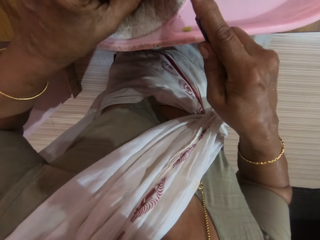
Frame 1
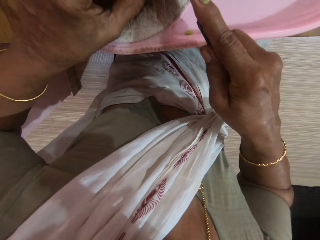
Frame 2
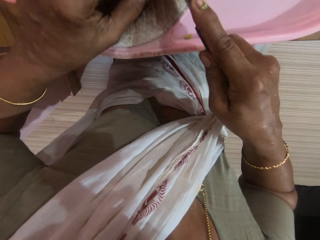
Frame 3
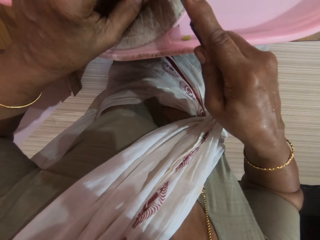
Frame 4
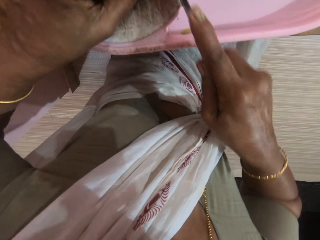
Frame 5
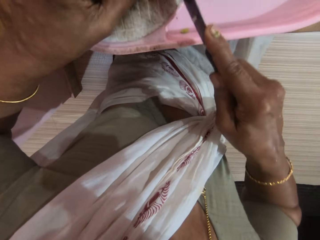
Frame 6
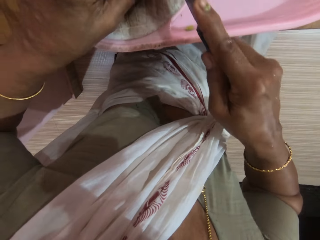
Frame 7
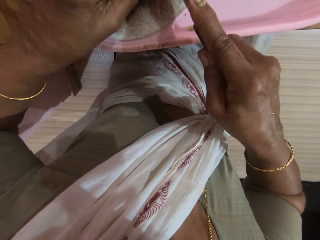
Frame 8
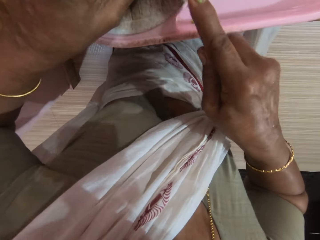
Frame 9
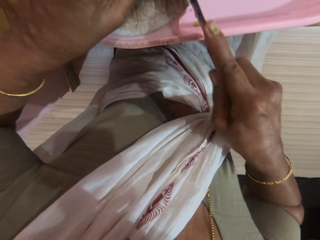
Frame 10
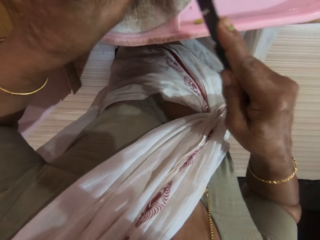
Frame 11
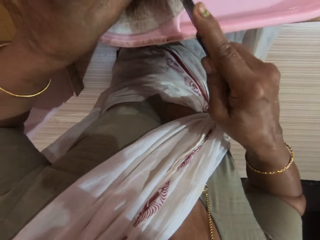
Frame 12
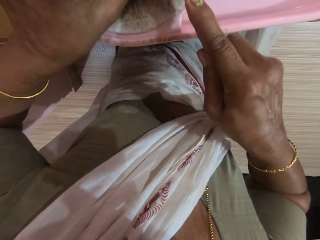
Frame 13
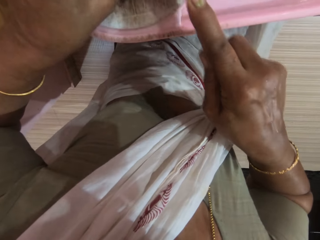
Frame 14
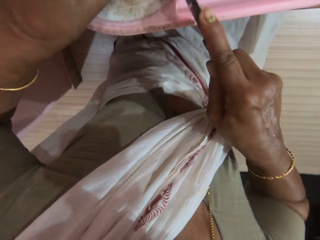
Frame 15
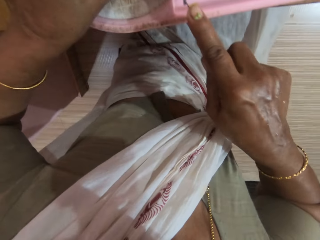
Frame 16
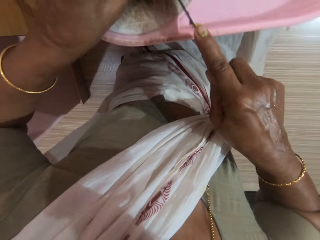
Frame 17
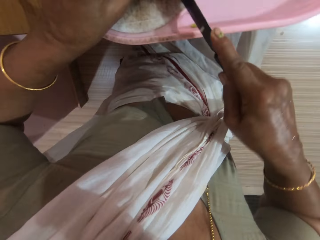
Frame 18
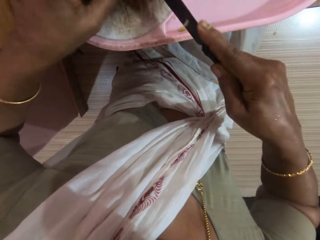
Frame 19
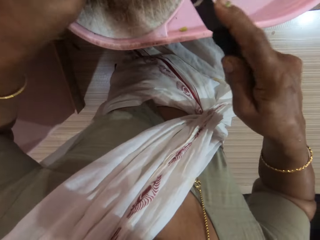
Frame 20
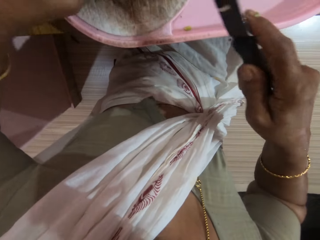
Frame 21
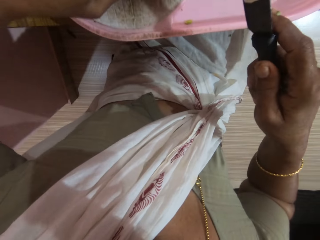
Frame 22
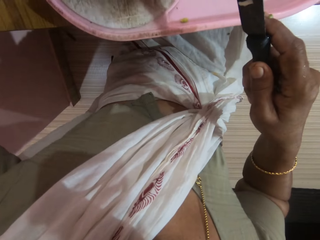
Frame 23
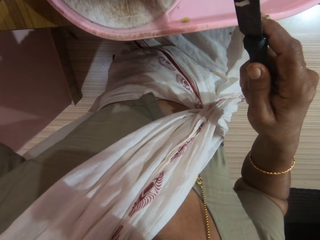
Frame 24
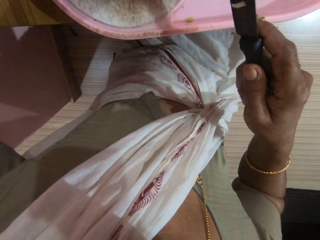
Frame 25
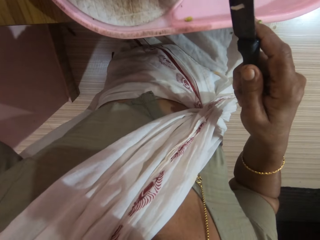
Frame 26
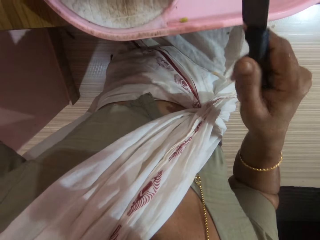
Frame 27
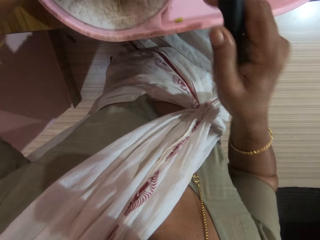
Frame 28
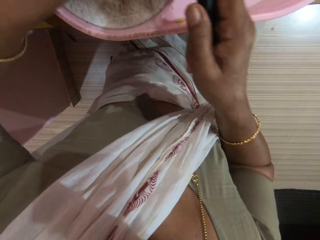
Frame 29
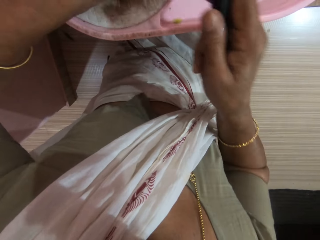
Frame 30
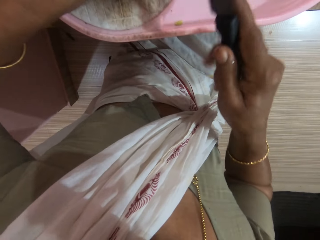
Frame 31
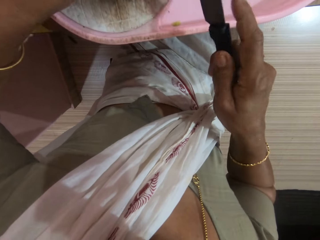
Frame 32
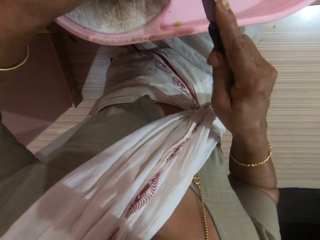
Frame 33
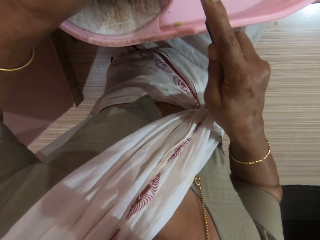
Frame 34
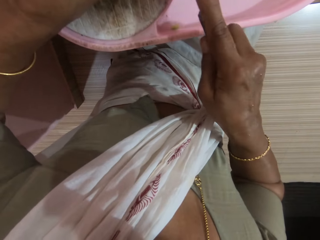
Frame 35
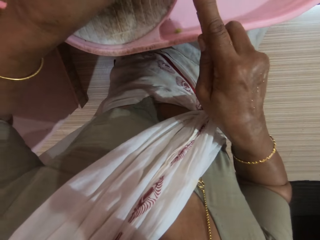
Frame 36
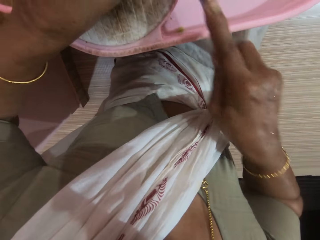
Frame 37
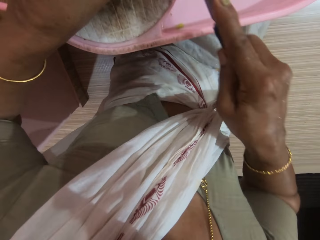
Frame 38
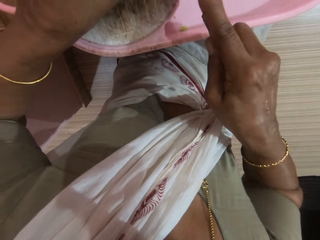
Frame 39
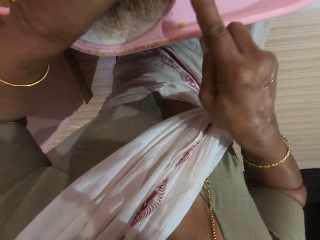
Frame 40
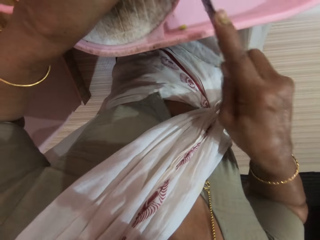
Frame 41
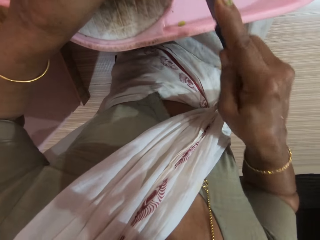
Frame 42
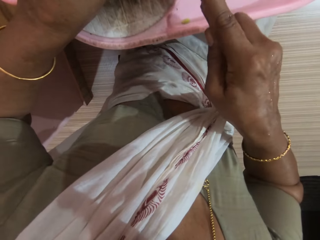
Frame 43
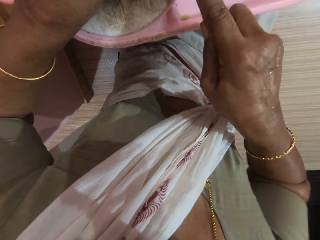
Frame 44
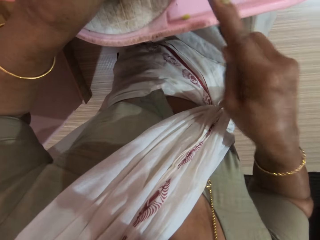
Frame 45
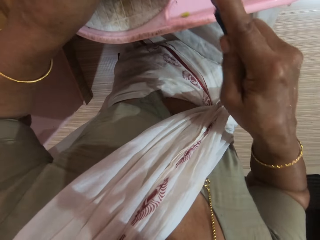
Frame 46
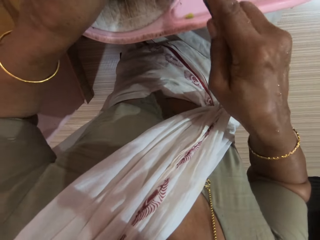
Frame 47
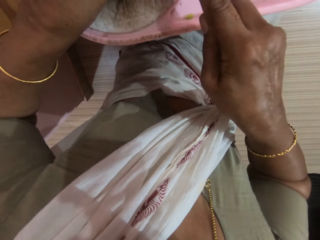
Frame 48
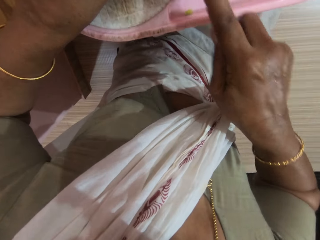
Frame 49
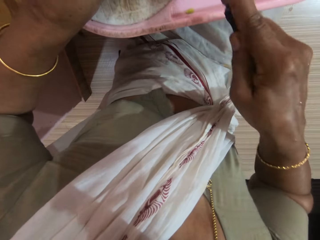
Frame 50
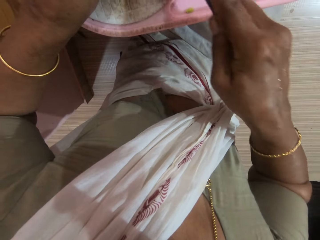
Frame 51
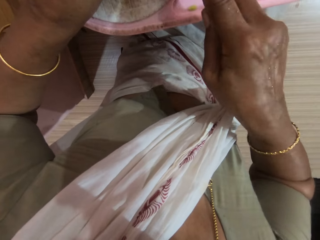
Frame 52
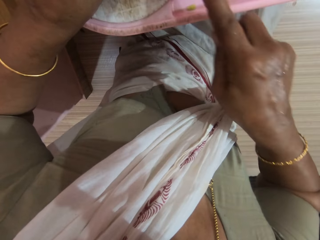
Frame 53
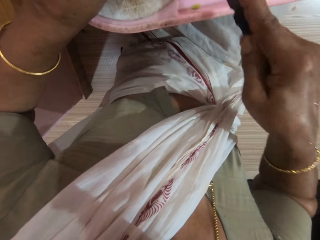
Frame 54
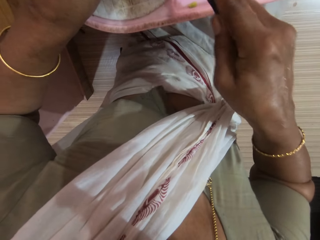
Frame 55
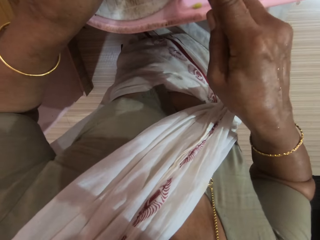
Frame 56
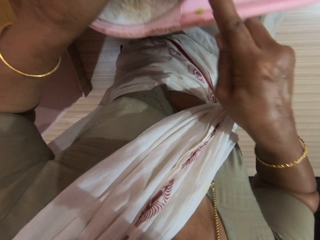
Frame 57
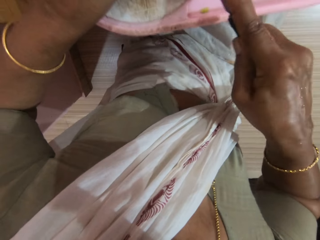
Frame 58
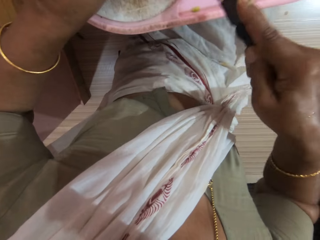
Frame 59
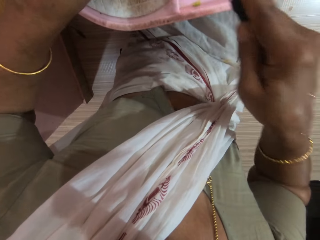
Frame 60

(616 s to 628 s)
The camera wearer chops the vegetable on the chopping board.

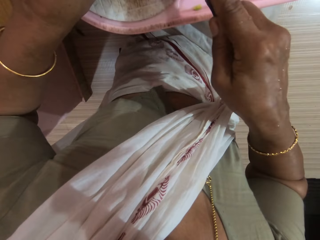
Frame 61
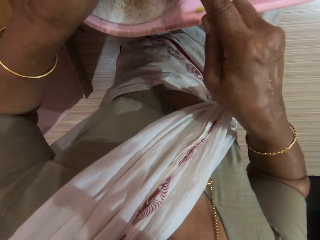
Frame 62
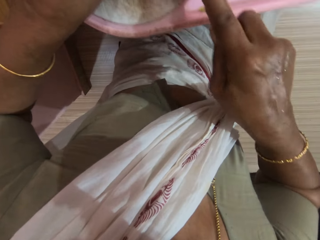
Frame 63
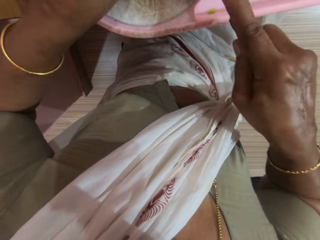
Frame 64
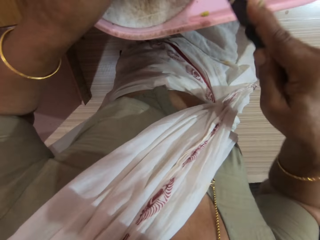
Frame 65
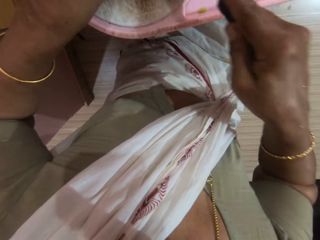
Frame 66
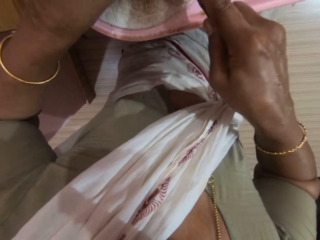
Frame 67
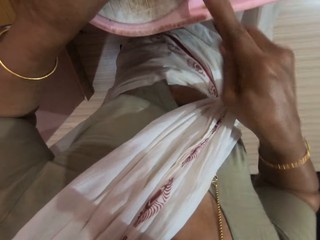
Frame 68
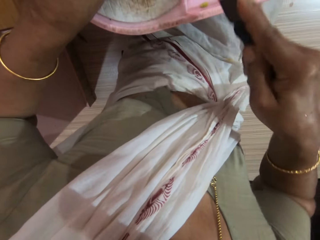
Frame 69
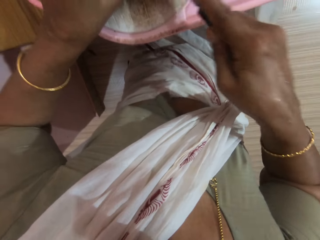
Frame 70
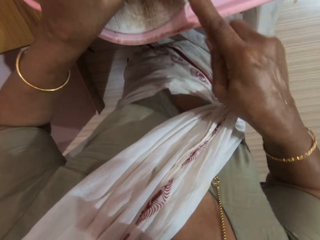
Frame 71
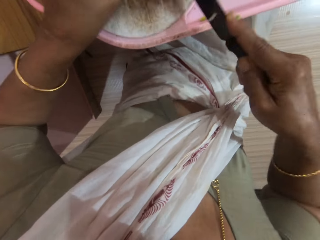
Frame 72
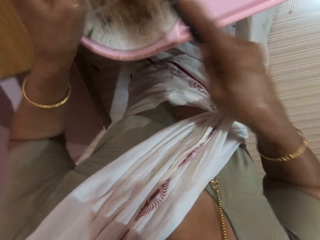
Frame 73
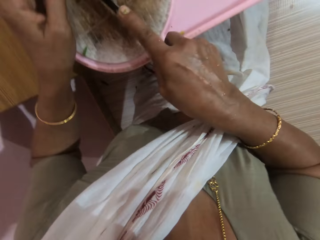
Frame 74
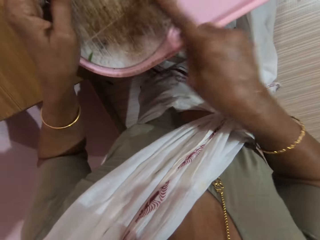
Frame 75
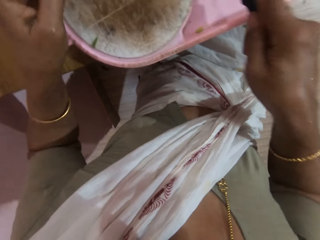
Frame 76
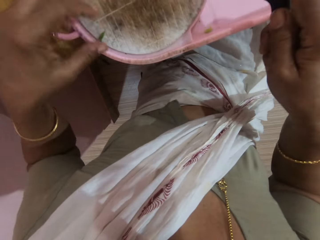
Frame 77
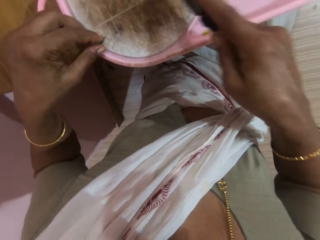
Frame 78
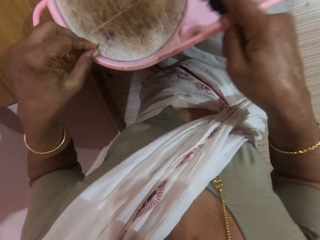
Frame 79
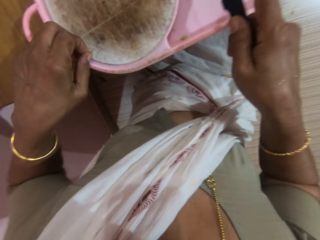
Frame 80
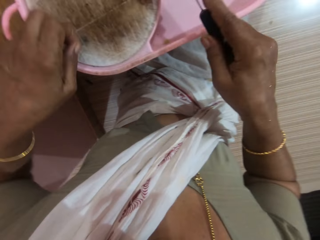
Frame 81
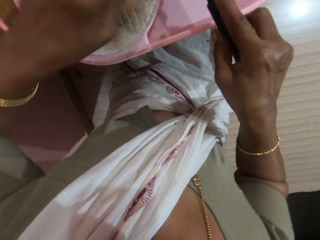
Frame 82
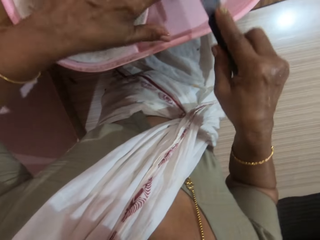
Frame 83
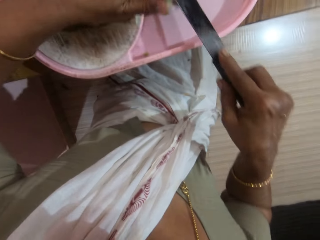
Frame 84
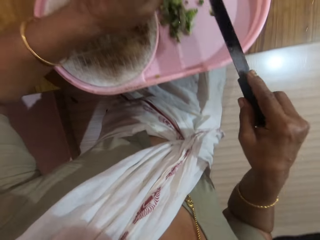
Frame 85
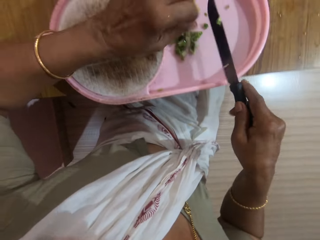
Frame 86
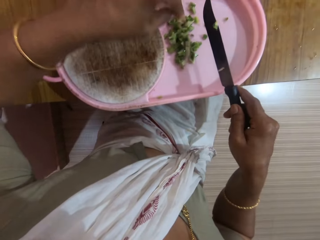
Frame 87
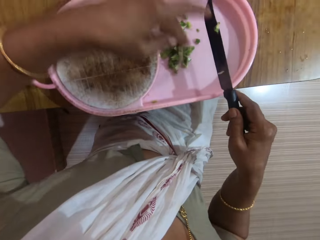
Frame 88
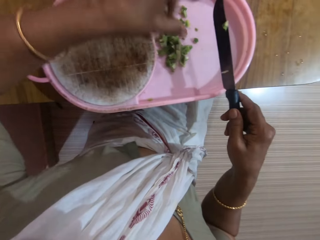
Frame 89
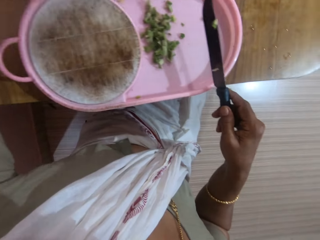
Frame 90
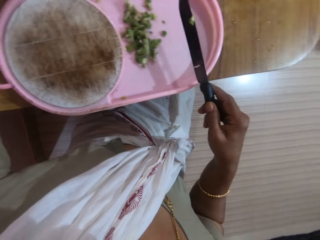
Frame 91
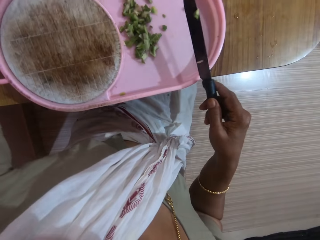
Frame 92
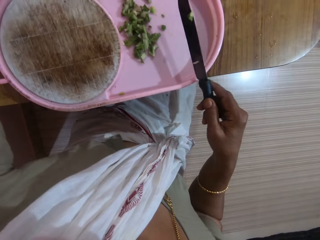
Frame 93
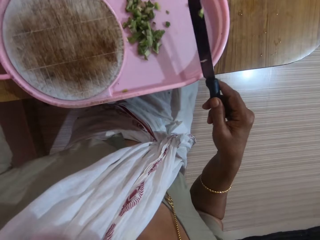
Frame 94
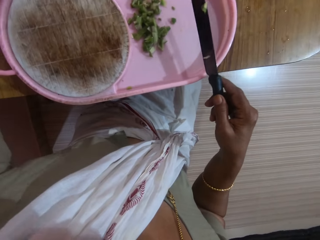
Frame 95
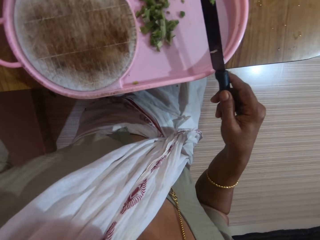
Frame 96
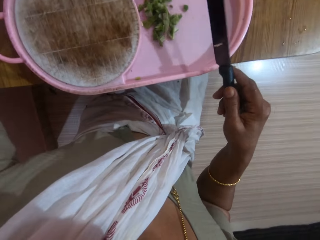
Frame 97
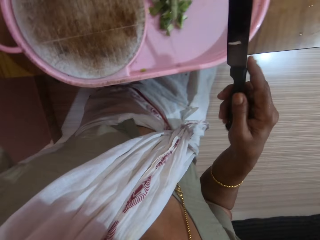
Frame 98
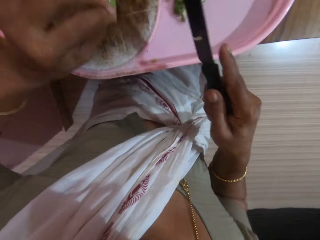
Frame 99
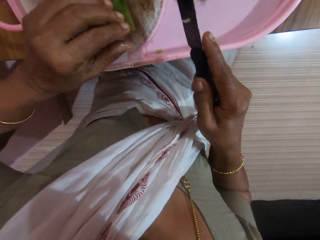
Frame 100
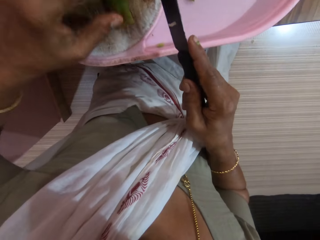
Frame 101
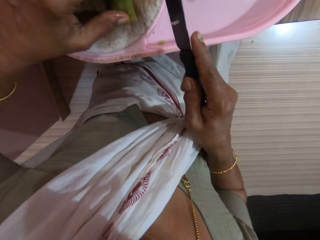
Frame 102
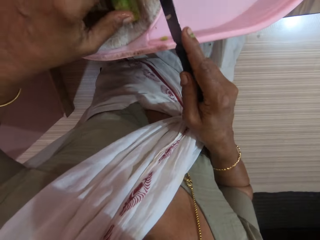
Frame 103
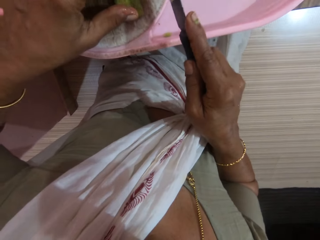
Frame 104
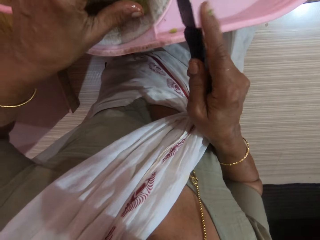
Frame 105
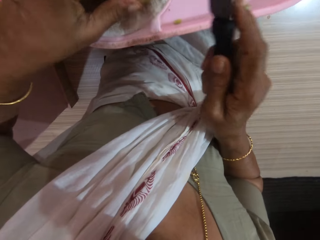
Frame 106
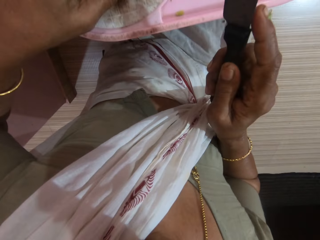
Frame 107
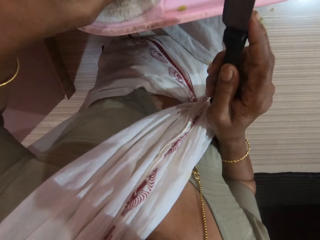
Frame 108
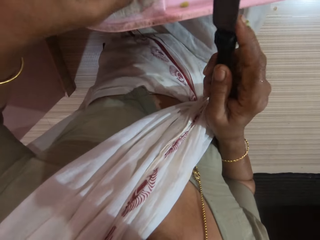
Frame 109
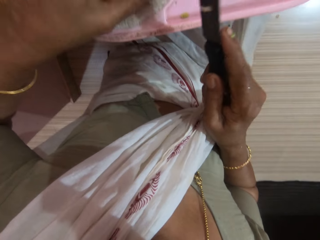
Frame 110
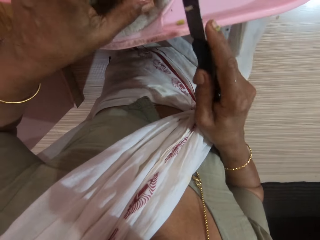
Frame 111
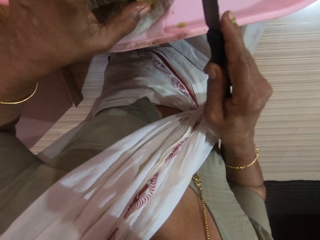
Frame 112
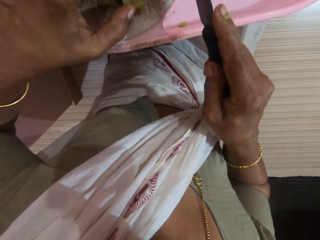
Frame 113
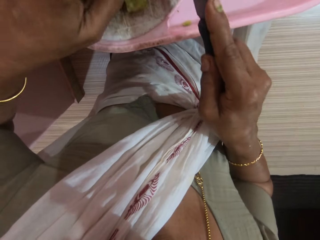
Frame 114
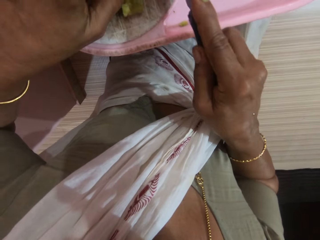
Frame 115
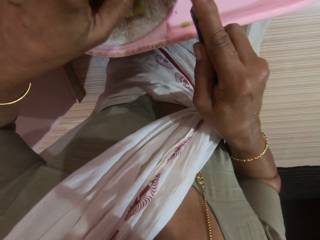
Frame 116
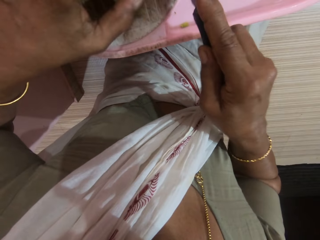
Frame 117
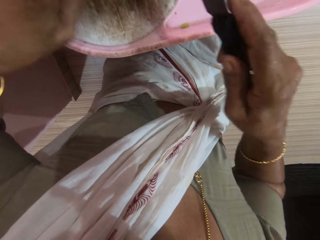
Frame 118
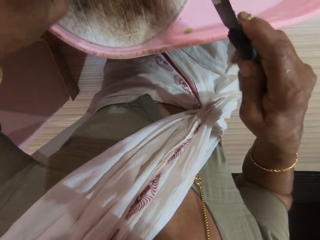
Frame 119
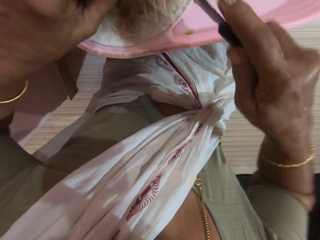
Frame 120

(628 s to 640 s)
The camera wearer scrapes vegetables into the board plate. She picks a chopped cucumber from the chopping board with her left hand. She places the chopped cucumber on the chopping board with her left hand. She picks vegetables. She places the peeled cucumber on the chopping board with her left hand. She adjusts the peeled cucumber on the chopping board with her left hand.
